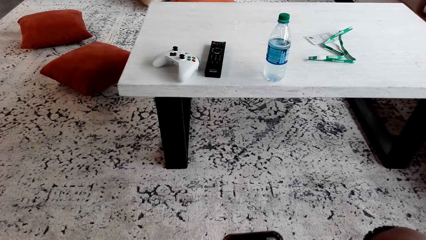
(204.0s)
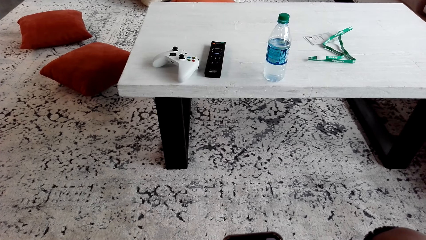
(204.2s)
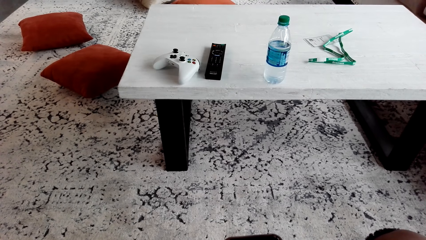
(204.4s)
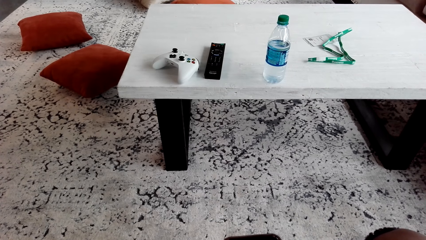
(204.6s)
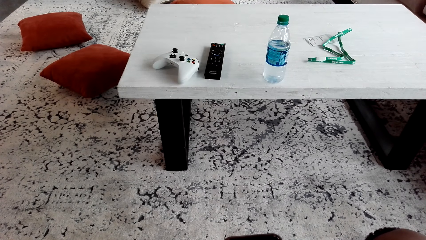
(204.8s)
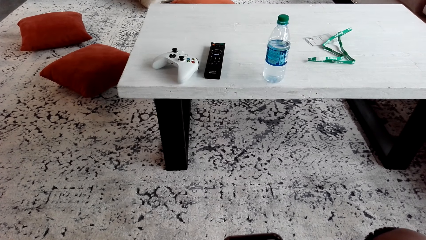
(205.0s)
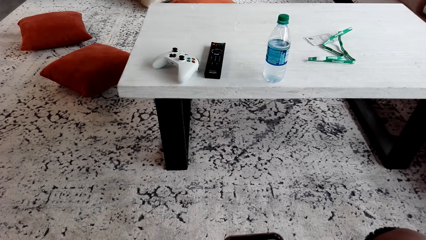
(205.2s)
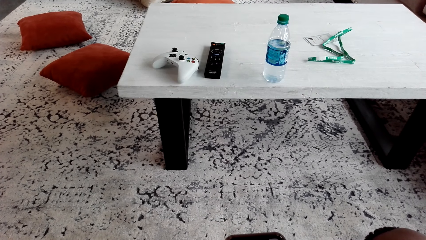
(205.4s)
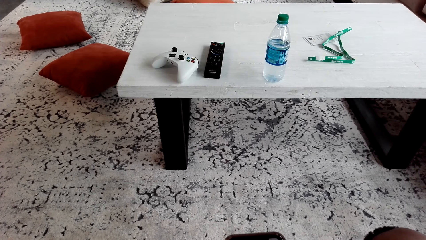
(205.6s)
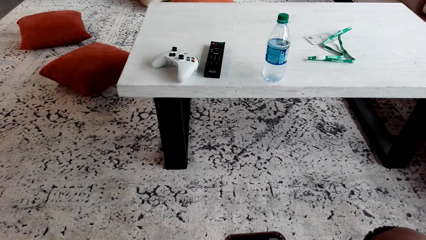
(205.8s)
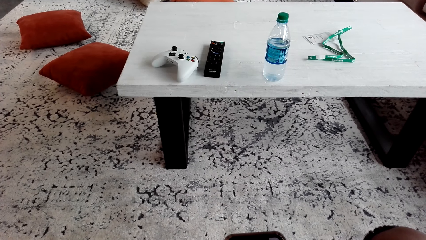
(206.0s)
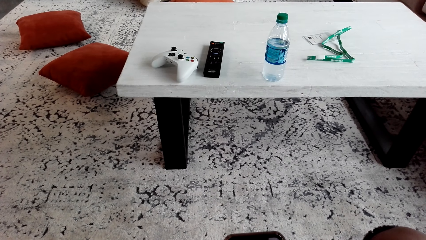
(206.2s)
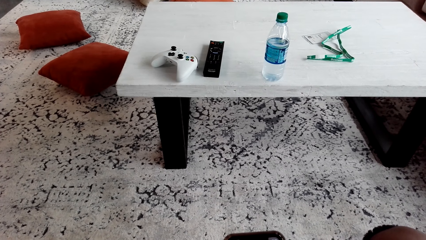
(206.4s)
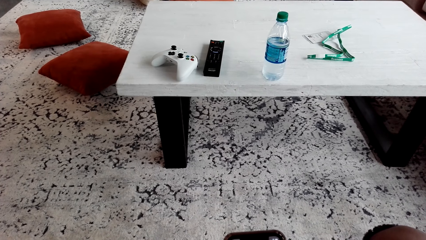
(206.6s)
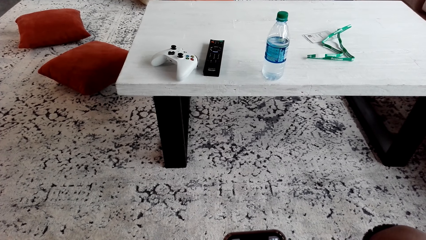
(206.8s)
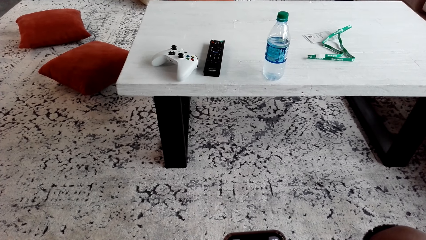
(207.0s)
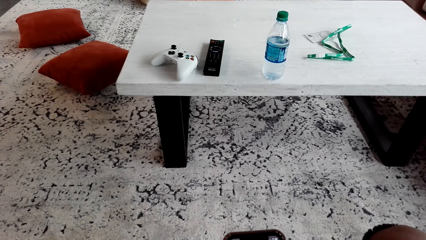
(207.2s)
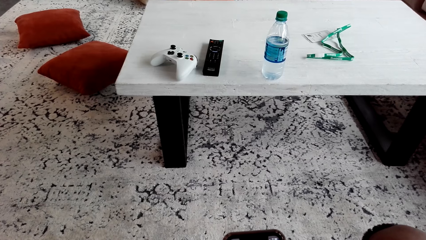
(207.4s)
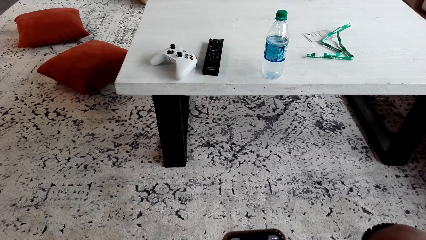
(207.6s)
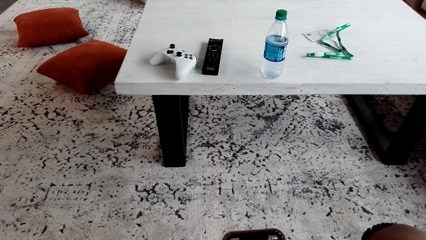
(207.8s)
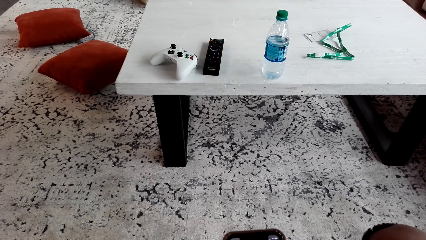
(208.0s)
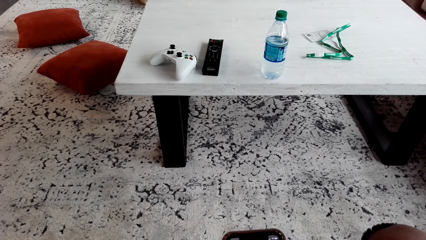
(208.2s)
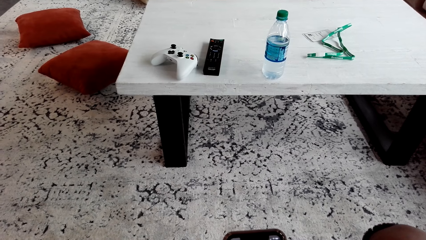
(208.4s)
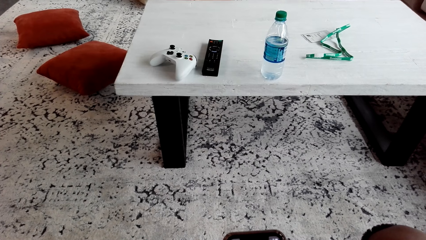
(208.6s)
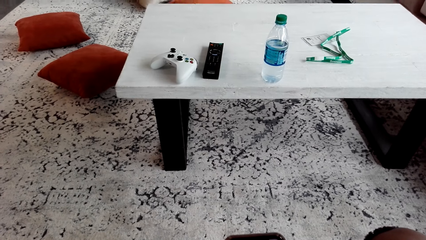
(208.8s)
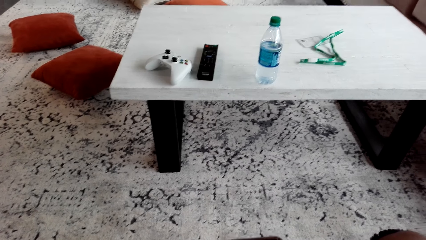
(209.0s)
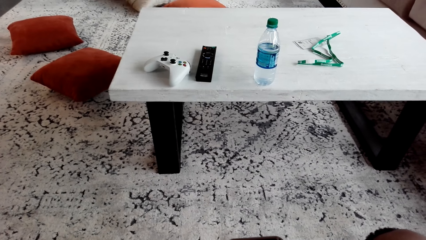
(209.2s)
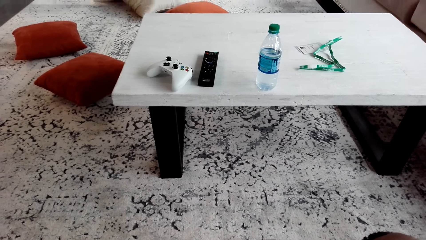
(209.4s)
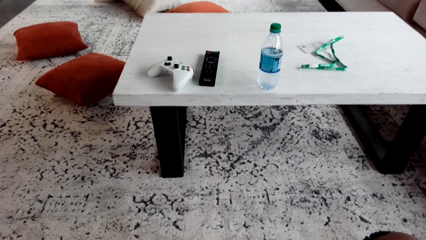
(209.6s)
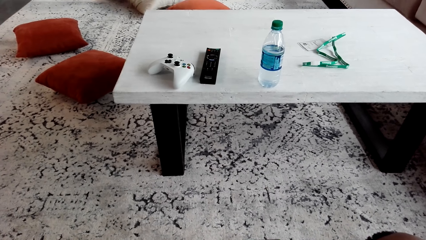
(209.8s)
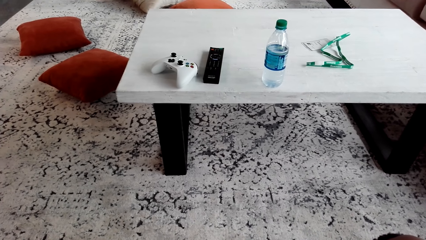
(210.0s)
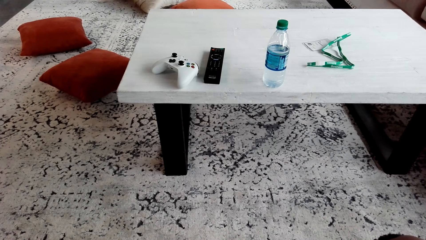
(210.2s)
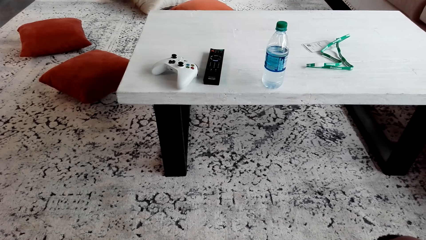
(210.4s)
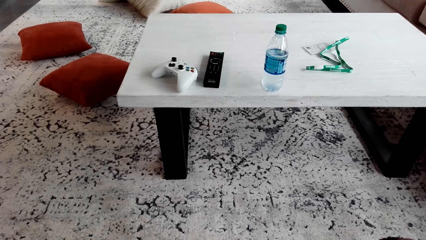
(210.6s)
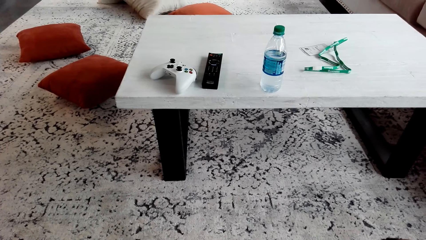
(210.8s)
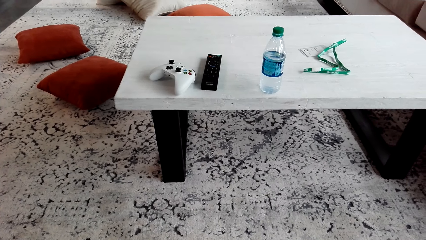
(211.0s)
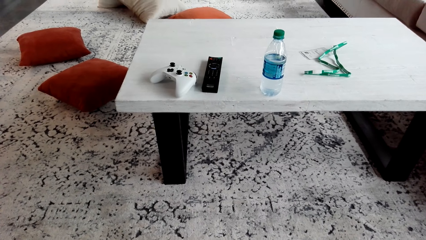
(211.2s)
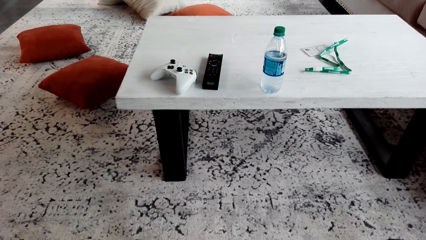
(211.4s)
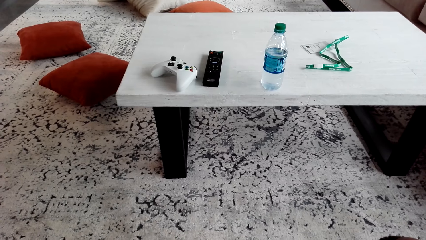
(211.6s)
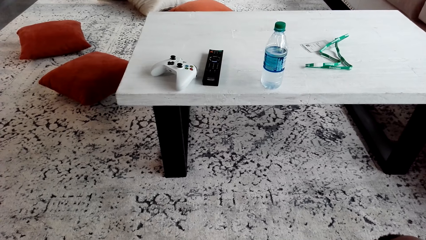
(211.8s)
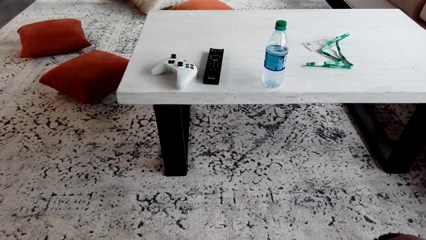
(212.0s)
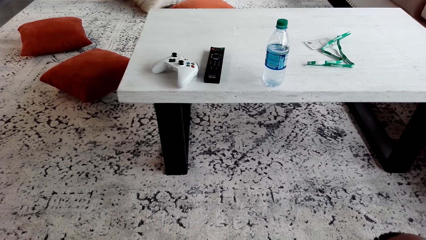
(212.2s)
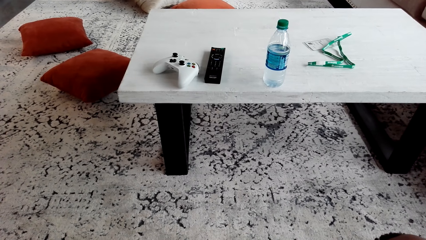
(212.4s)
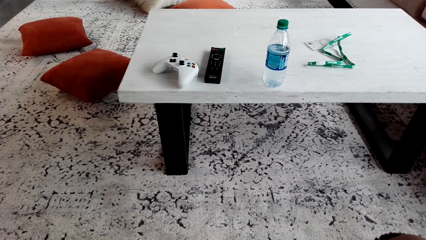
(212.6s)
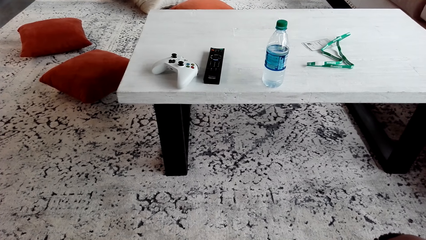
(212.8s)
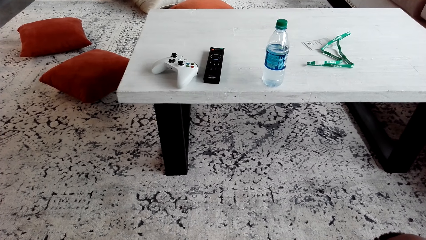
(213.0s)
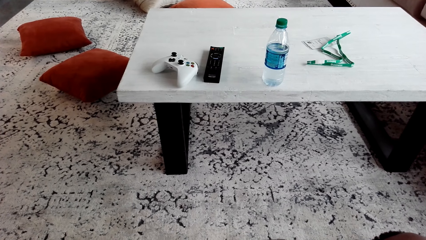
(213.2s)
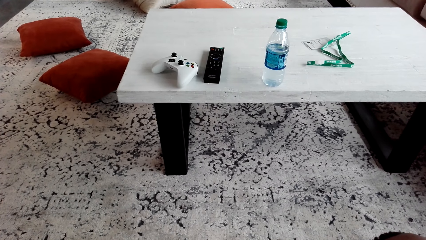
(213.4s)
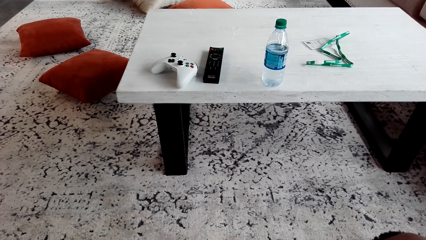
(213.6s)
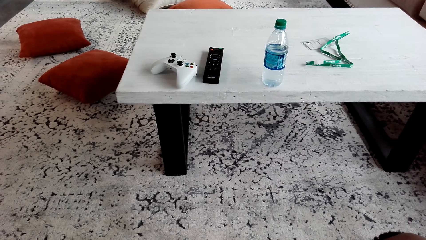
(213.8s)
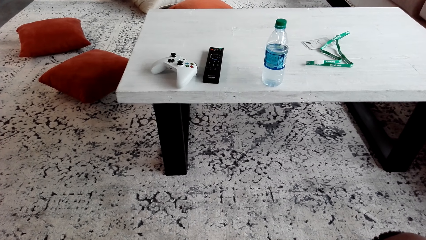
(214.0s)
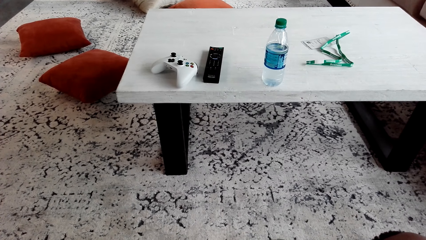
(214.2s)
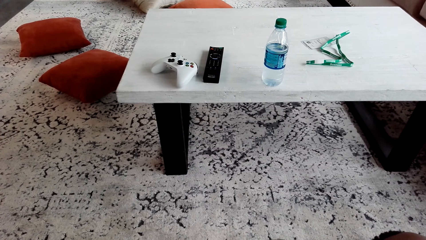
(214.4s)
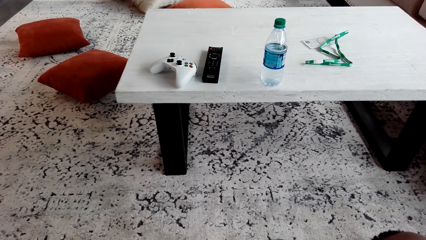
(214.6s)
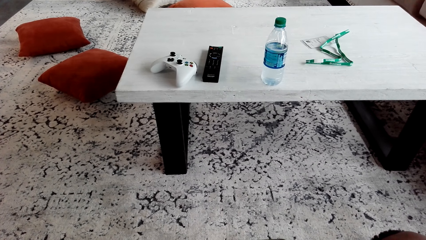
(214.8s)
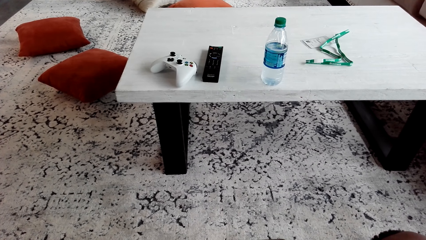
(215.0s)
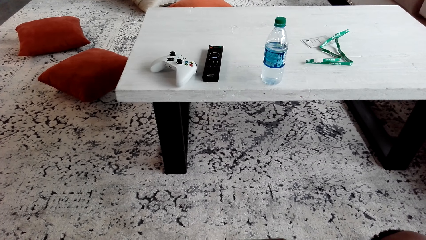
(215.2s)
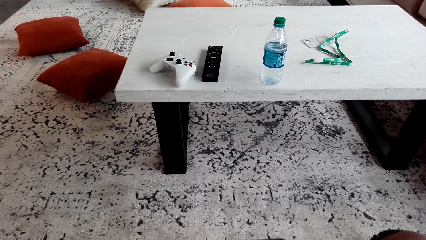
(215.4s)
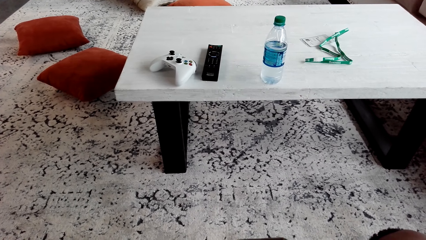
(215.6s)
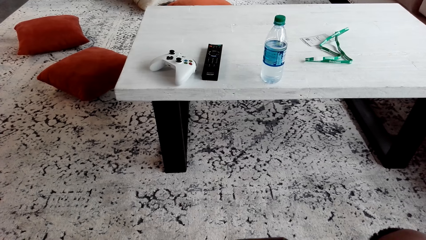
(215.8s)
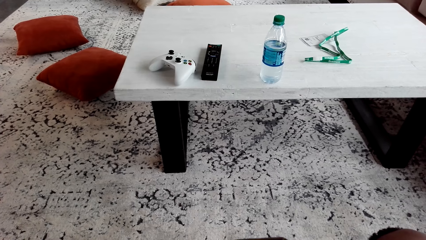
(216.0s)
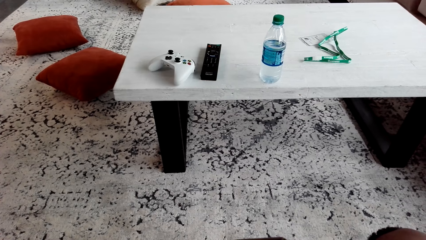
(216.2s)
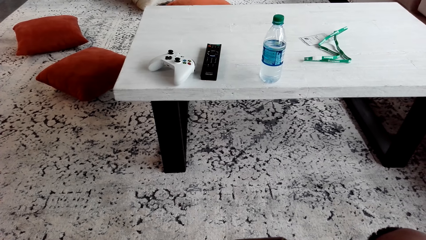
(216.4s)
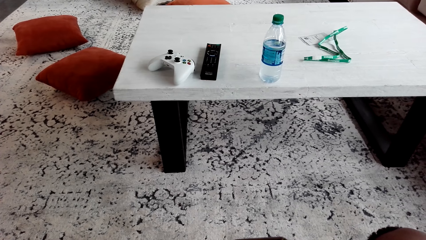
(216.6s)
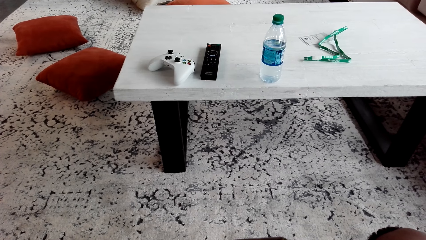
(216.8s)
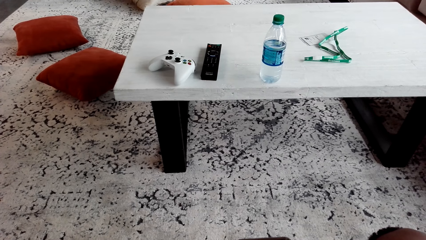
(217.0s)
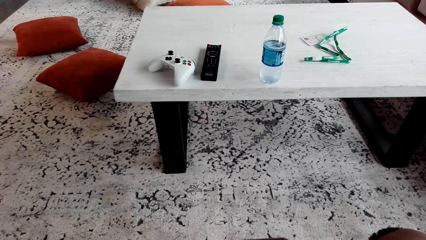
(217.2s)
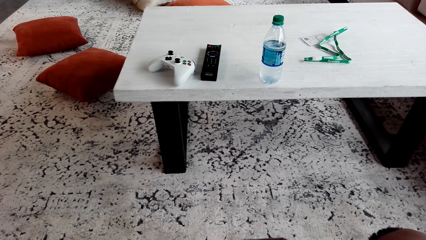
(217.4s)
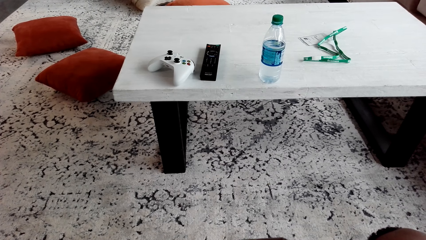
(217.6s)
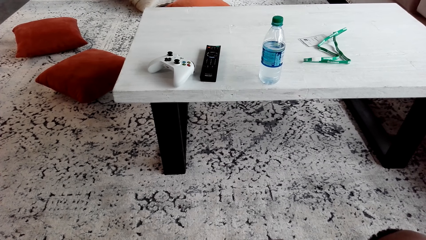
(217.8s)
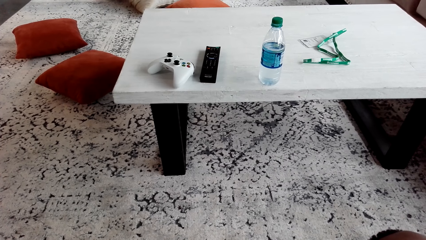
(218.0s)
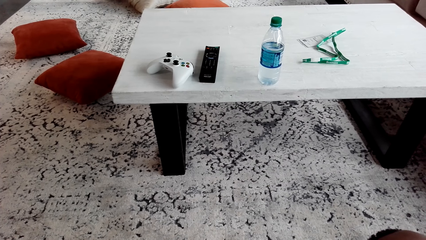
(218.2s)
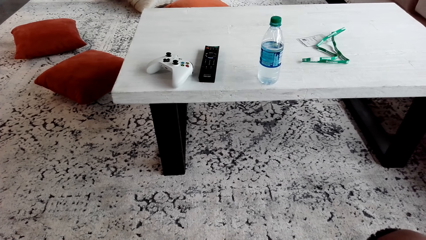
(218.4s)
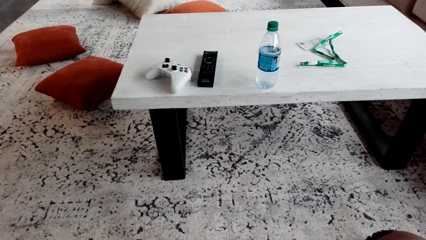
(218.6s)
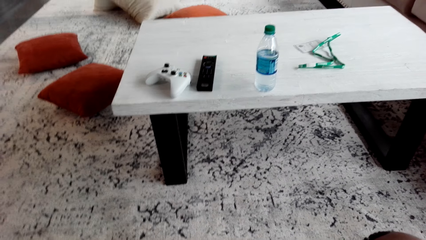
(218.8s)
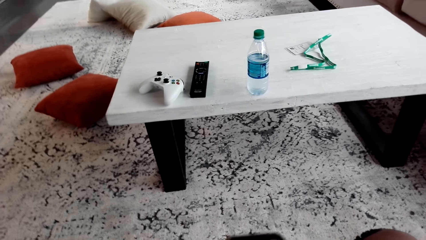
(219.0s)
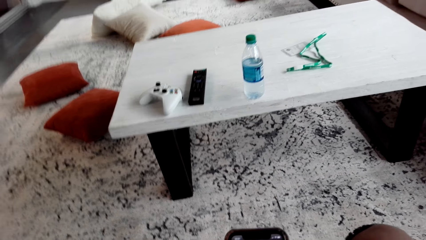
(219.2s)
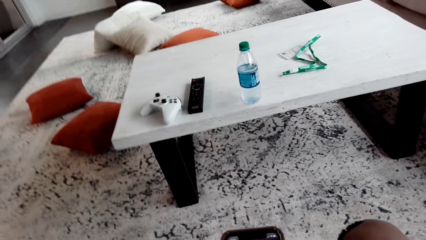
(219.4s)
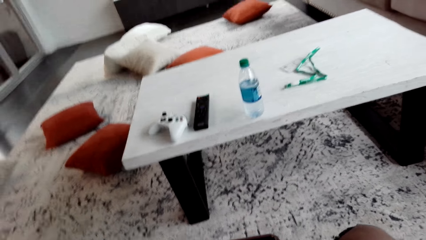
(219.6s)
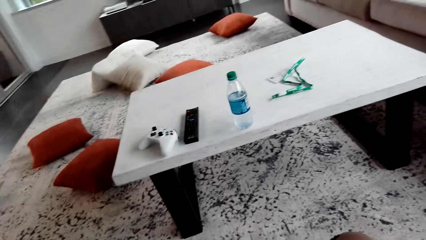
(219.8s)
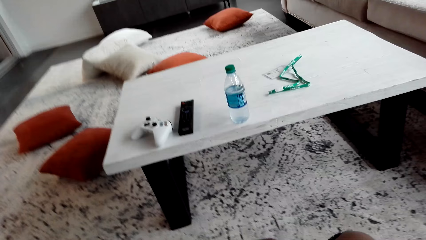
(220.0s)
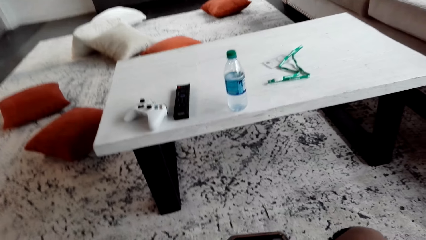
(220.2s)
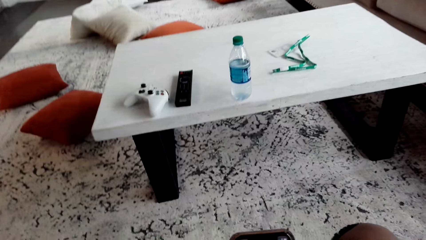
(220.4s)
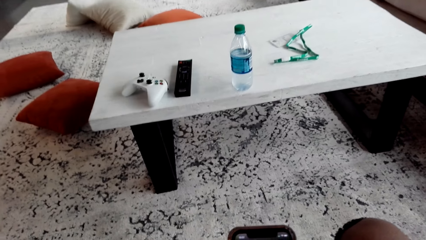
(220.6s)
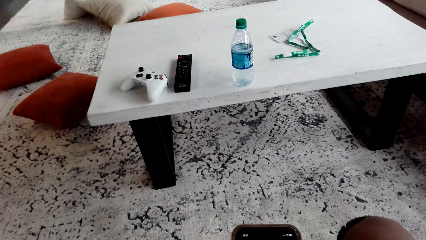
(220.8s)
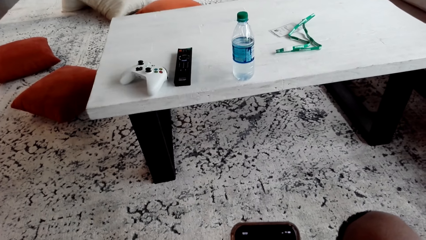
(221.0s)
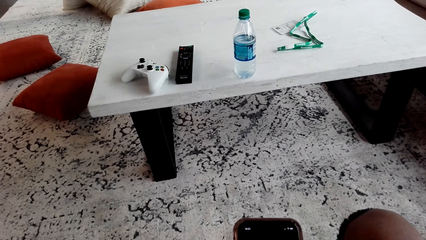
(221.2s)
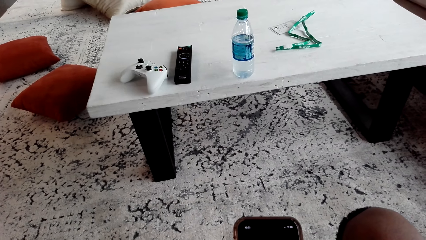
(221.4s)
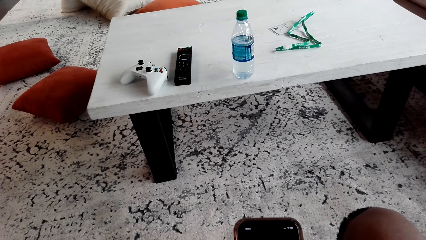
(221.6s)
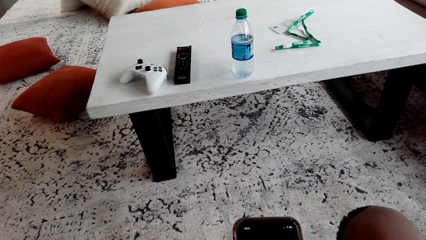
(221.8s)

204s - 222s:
The camera wearer uses a phone. They look around.
